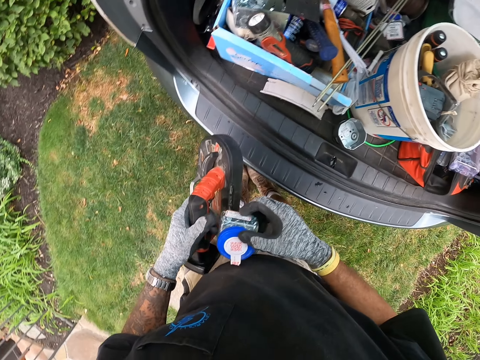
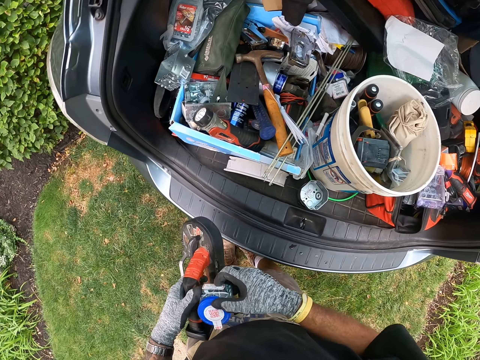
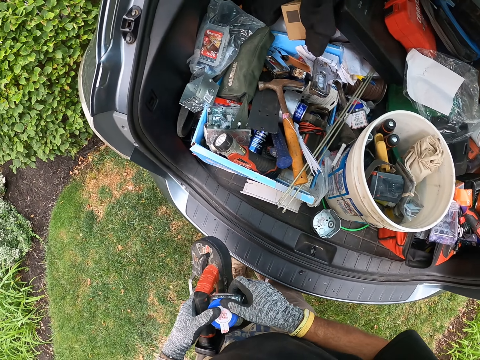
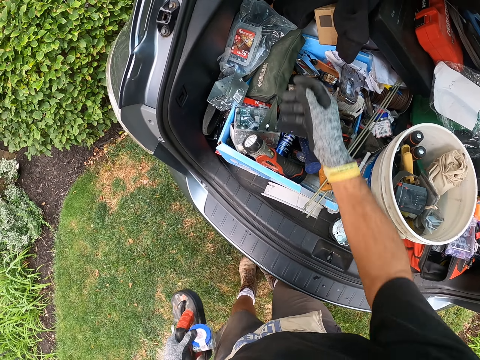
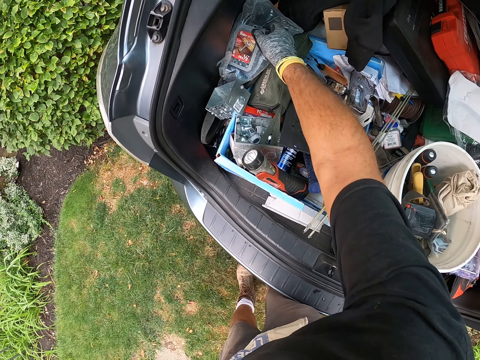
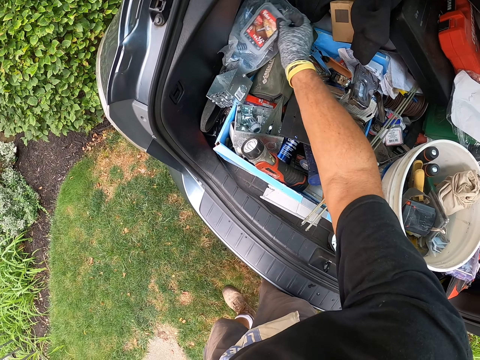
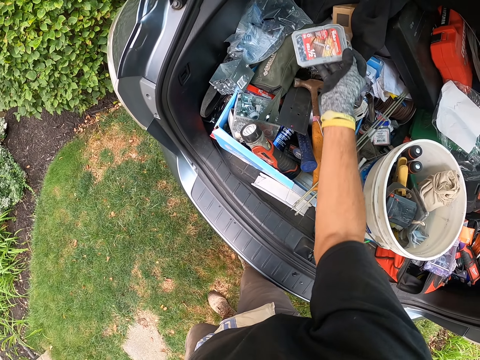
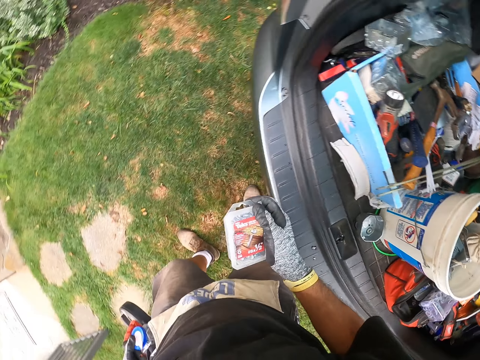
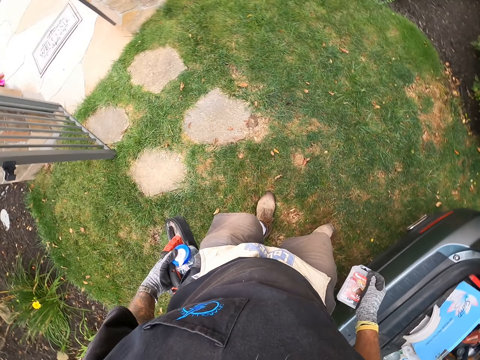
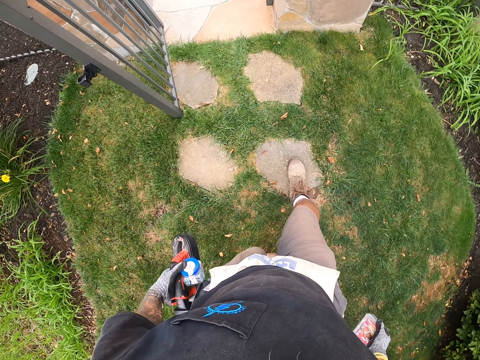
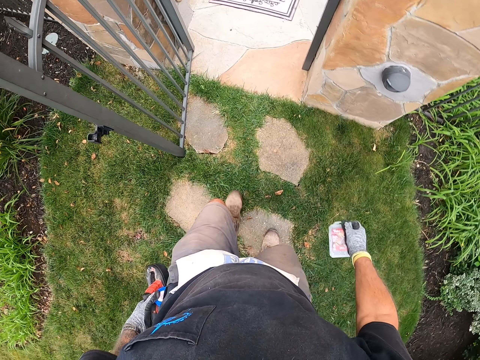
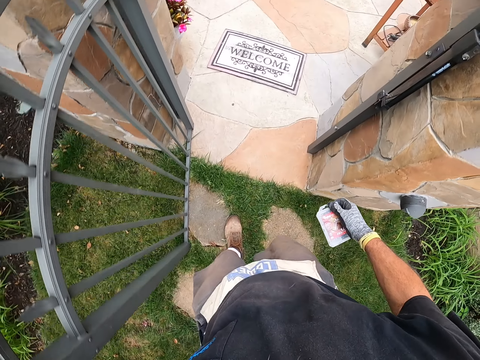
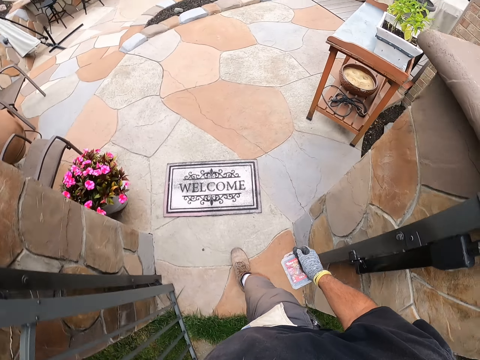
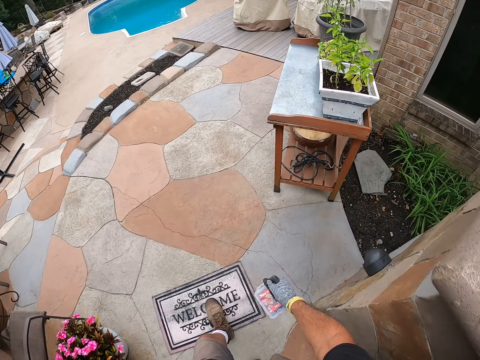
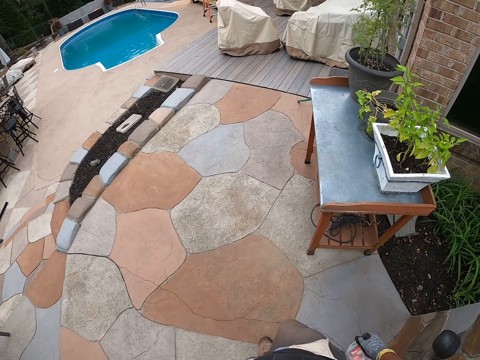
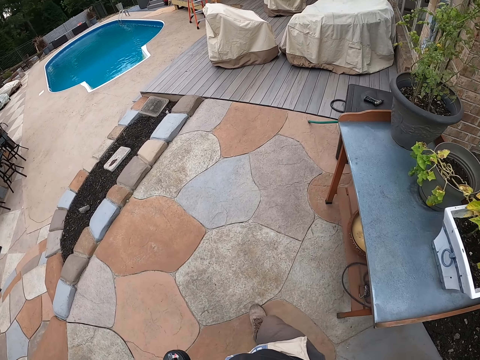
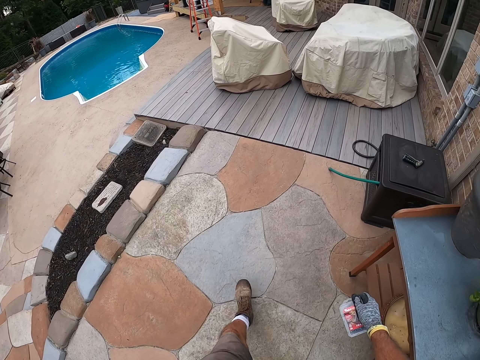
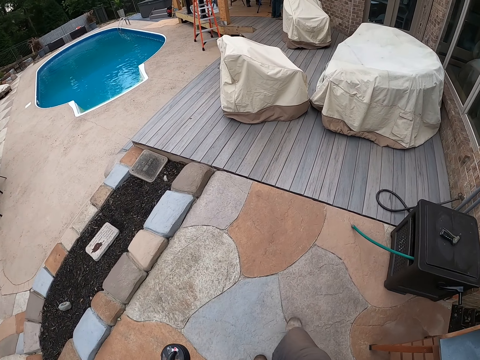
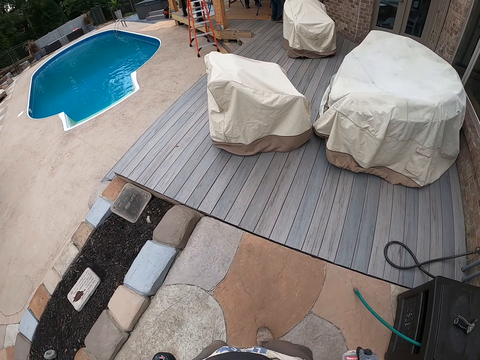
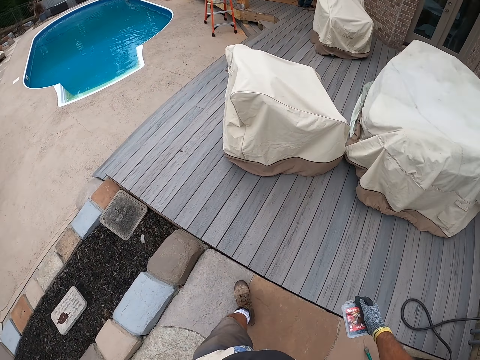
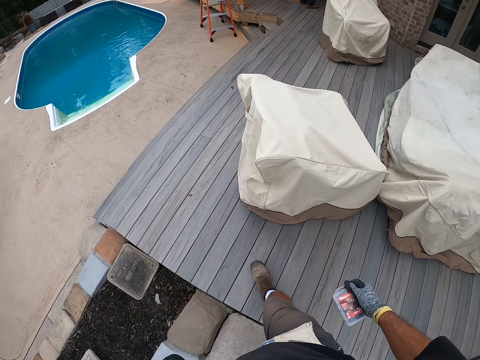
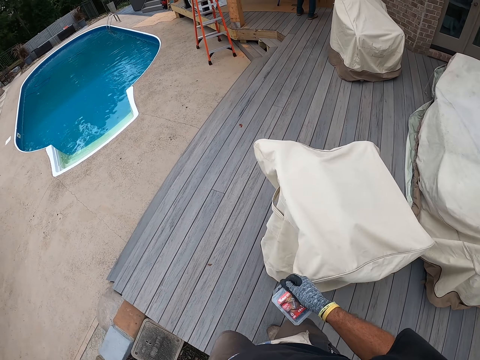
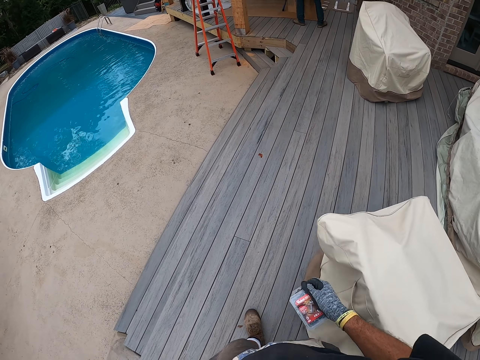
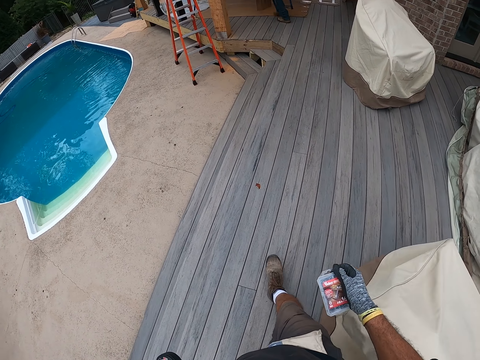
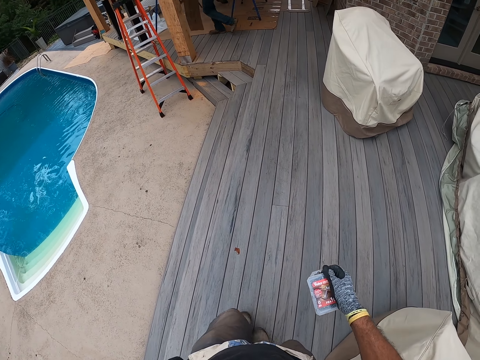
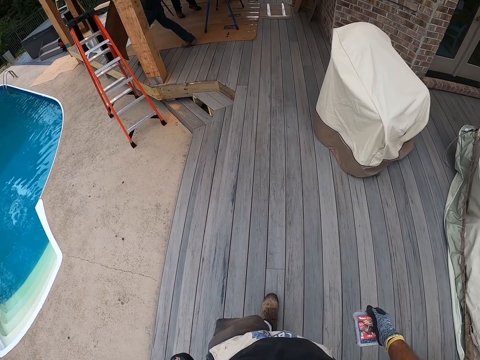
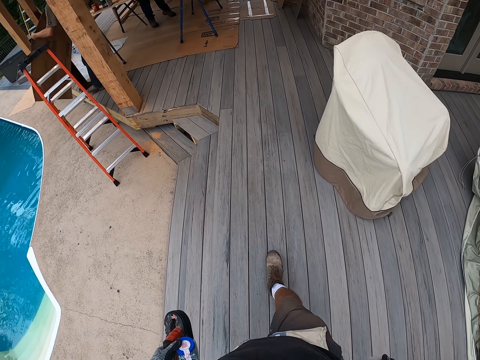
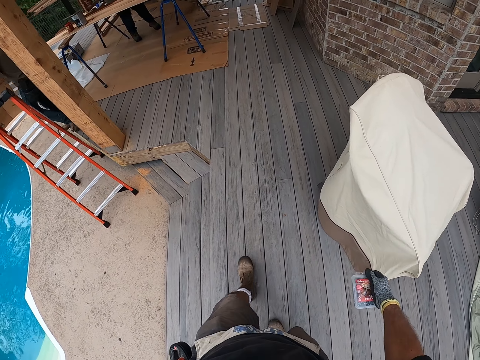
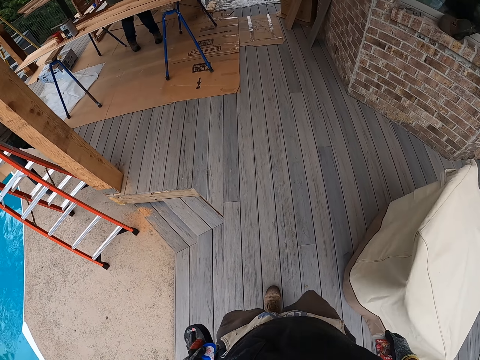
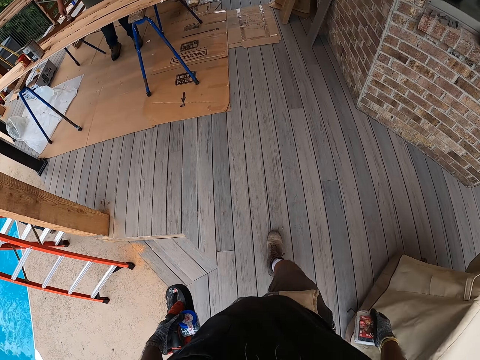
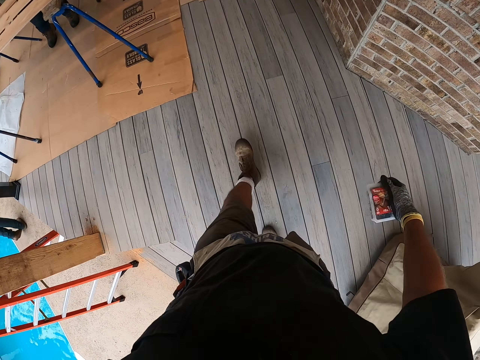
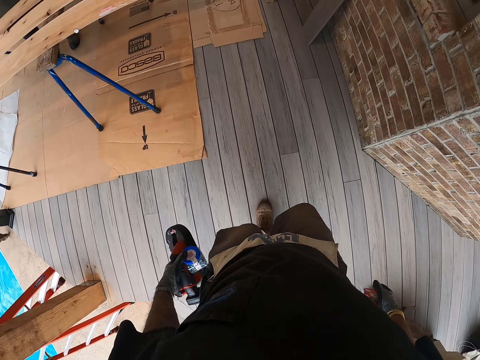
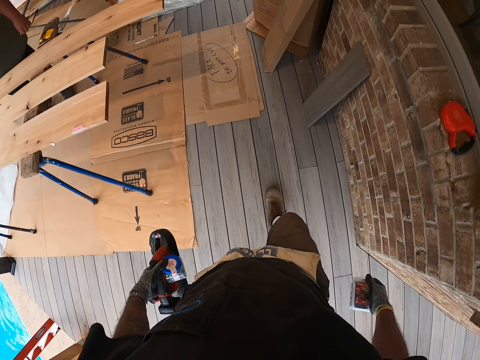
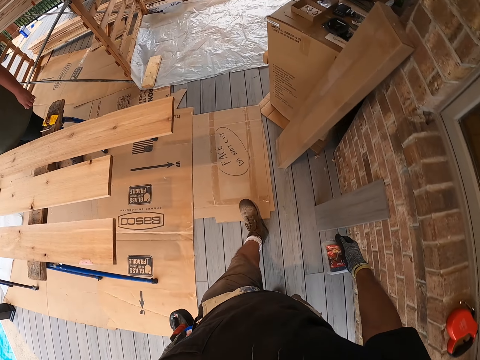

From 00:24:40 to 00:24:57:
The camera wearer picks up the screw case. They walk on the pathway around the house. They walk at the porch. A man carries a board.

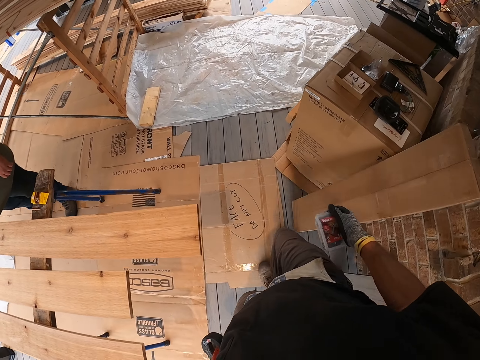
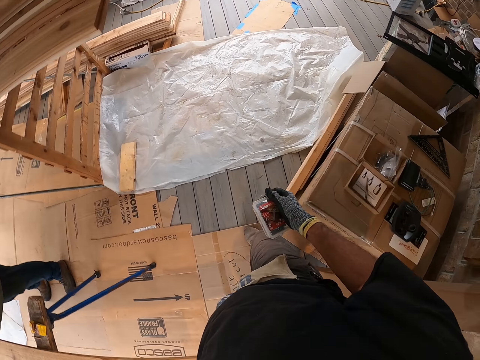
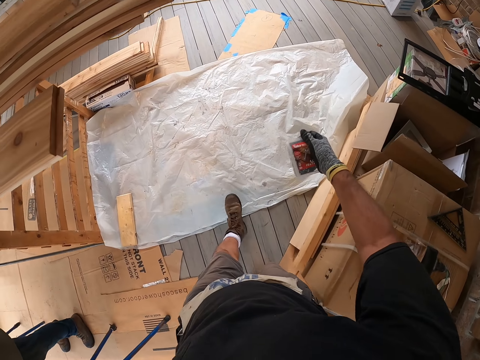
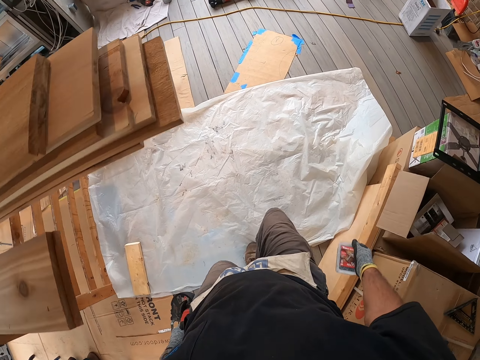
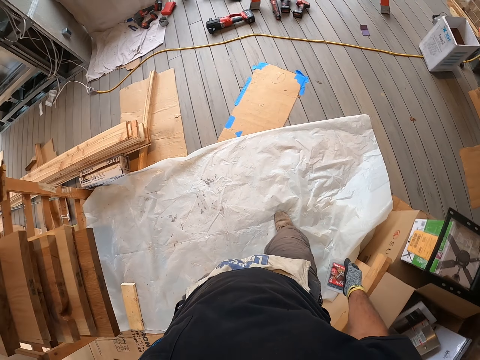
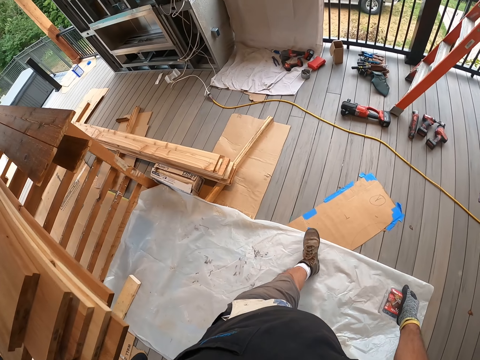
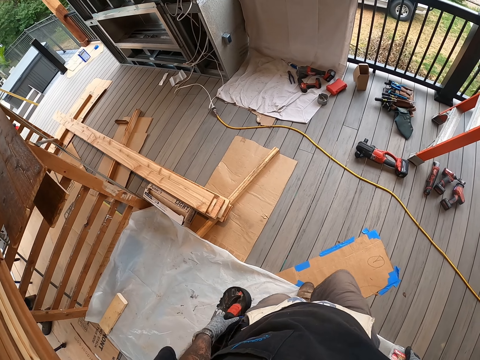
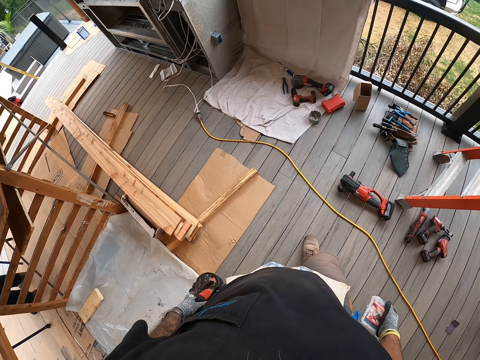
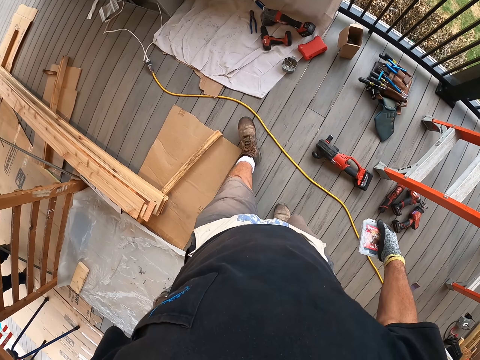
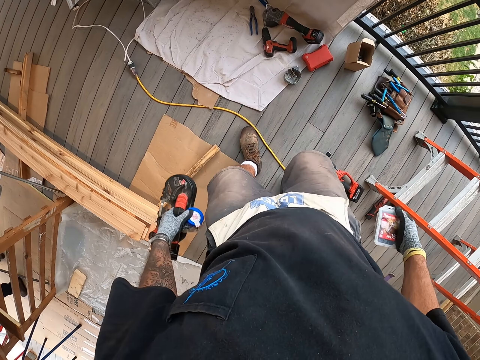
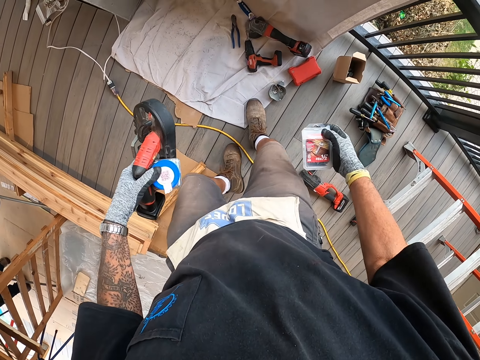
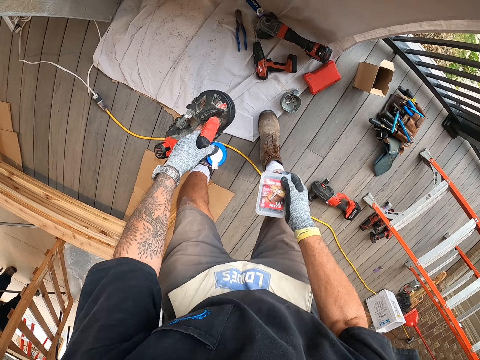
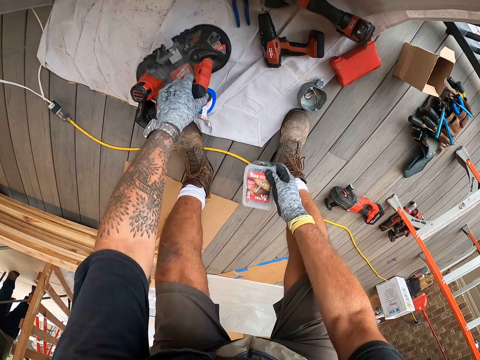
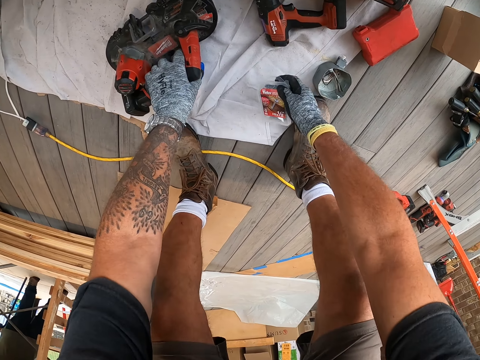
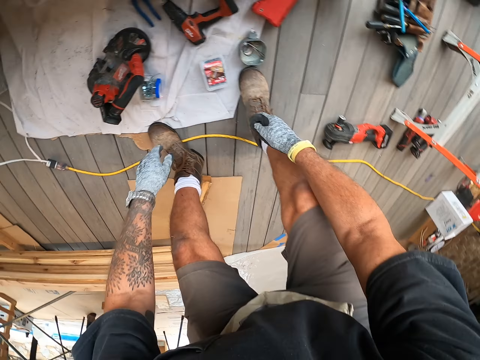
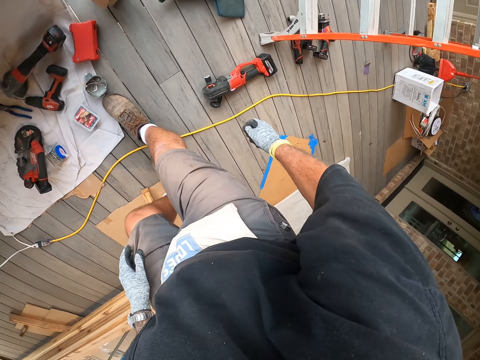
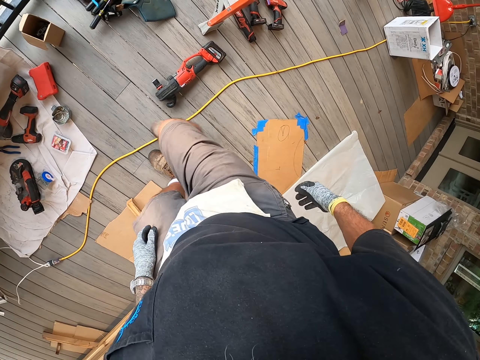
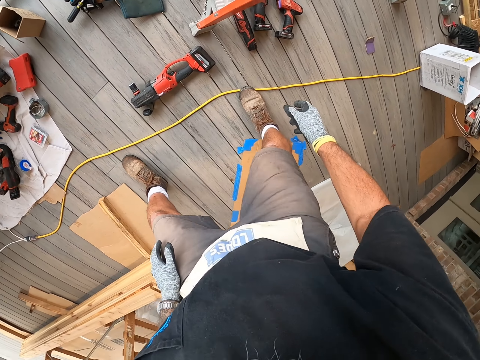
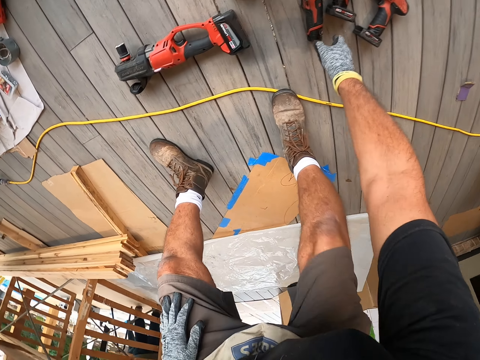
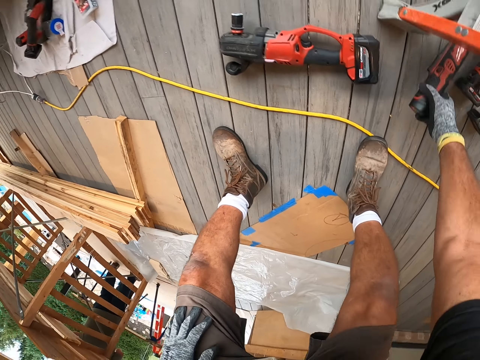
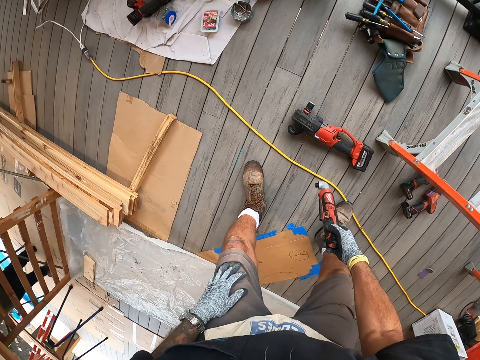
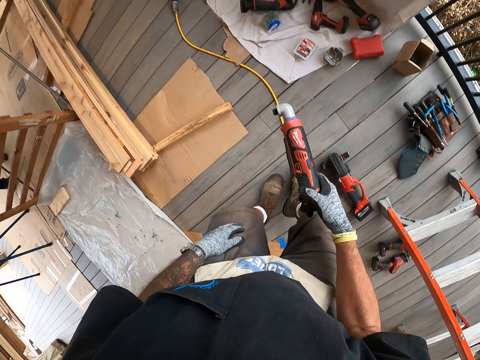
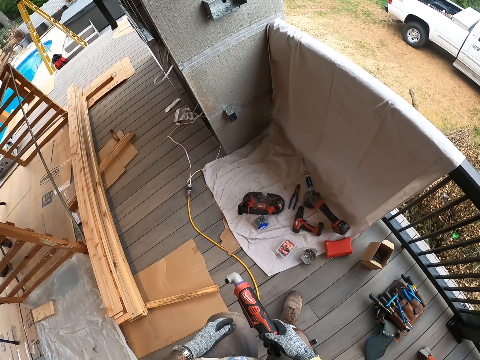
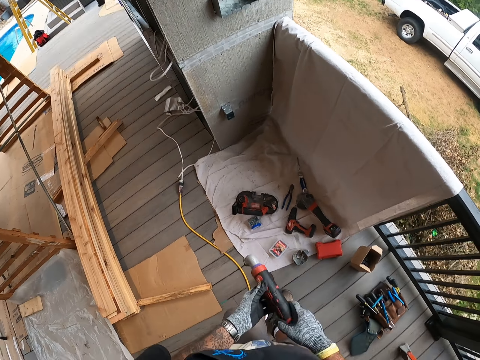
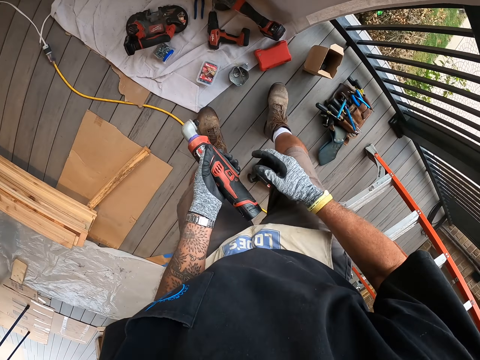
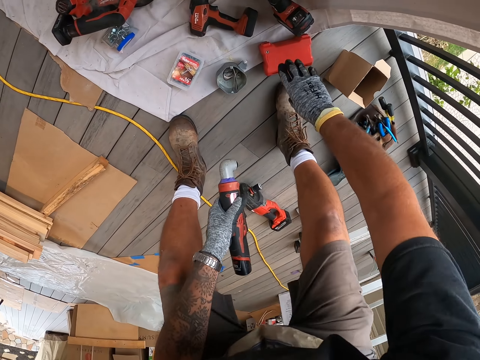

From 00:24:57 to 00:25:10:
The camera wearer puts a sander on the floor and puts a case on the floor. They move at the porch. They pick up the angle drill. They move at the porch.
